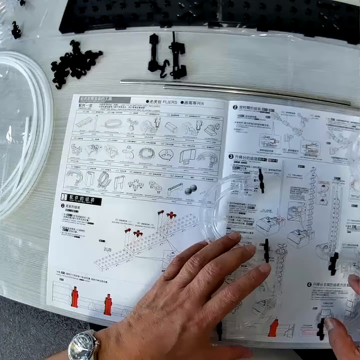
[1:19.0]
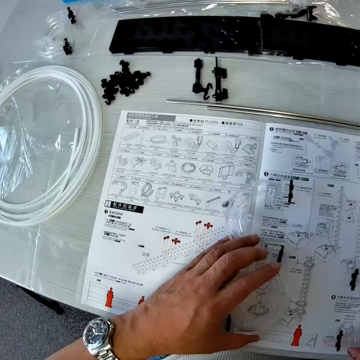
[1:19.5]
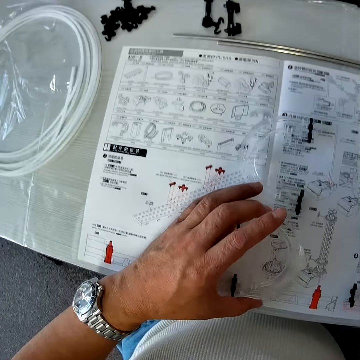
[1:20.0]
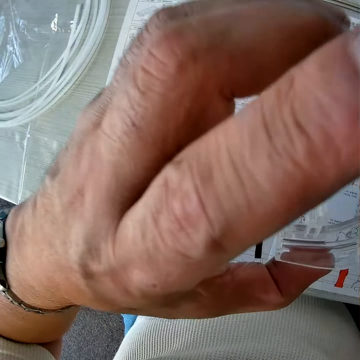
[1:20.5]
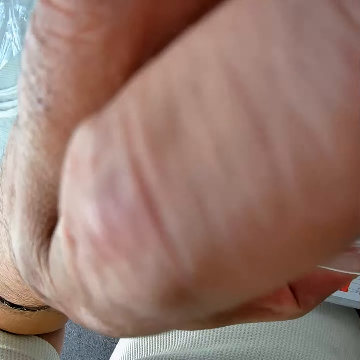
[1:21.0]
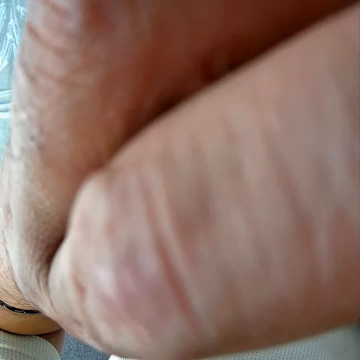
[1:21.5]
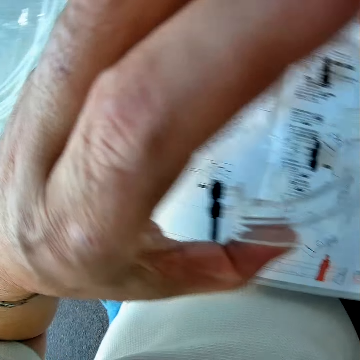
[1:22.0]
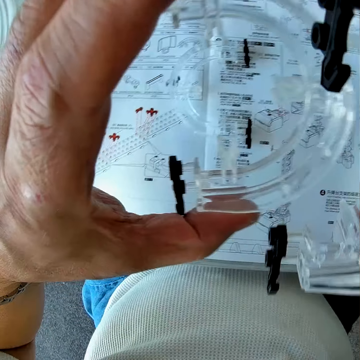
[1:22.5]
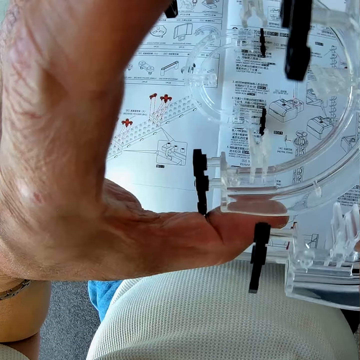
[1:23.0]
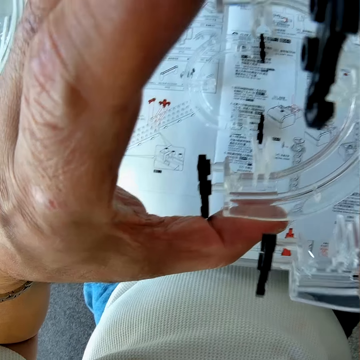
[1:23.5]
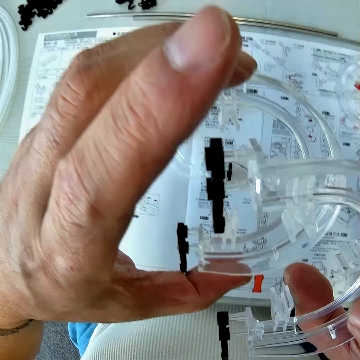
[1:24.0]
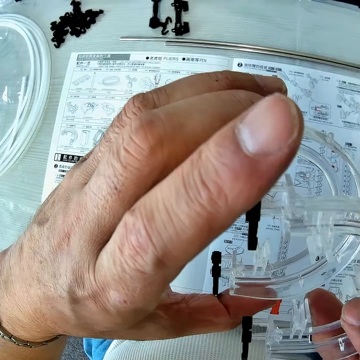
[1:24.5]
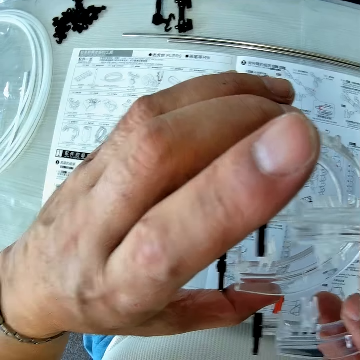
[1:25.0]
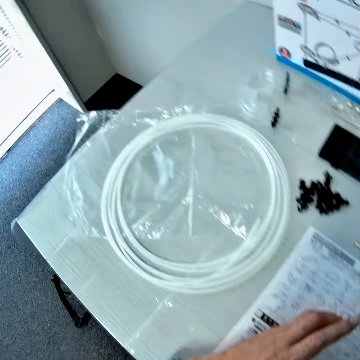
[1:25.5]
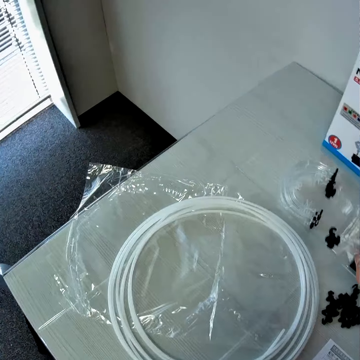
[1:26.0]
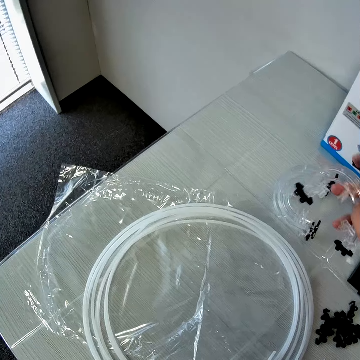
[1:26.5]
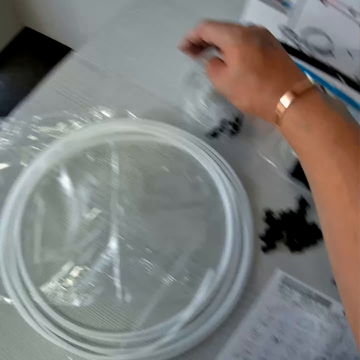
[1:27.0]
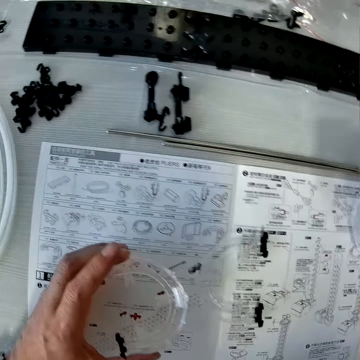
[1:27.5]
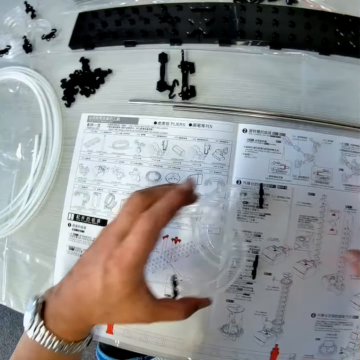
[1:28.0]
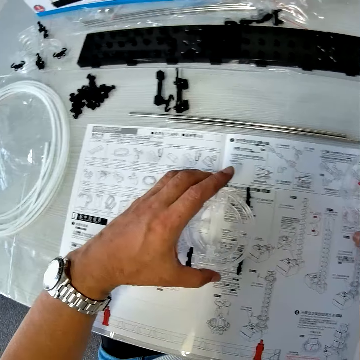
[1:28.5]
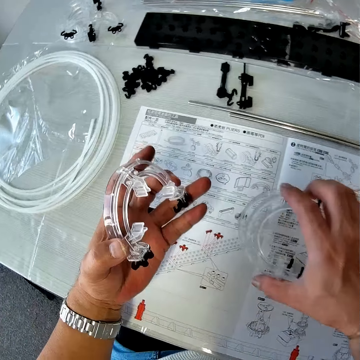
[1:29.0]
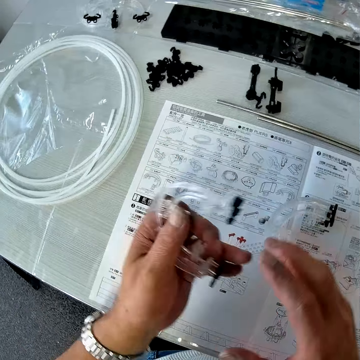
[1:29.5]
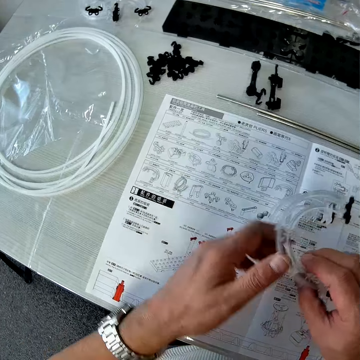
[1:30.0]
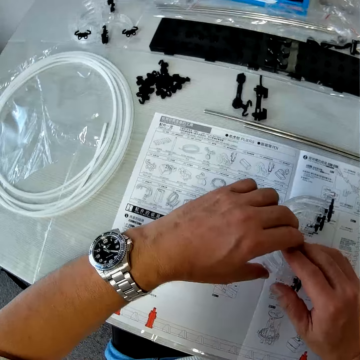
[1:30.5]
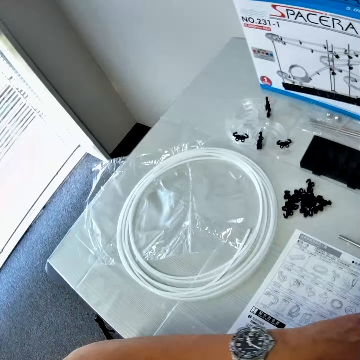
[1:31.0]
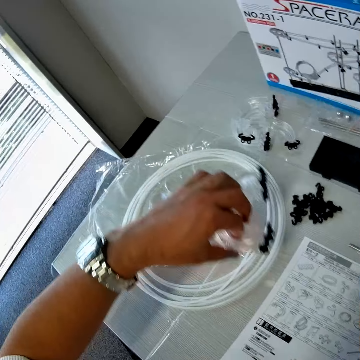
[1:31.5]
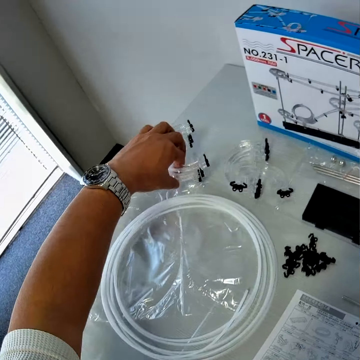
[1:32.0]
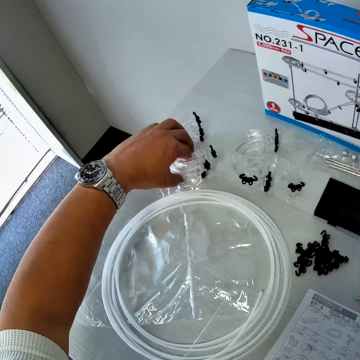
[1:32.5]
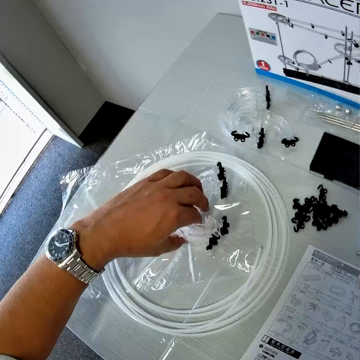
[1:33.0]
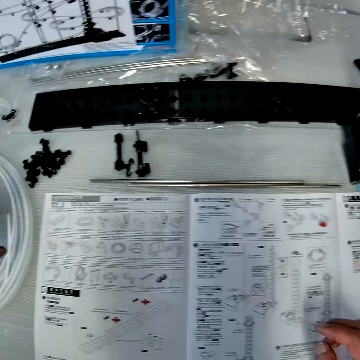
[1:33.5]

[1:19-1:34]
The camera wearer lifts pieces of the mechanical model with his hands. He drops a piece of the mechanical model on the table with his right hand. He looks around the table. He sets pieces of the mechanical model on the mechanical model chart. He lifts corner part A. He puts corner part A down. He puts corner part A together. He puts corner part A down. He carries the pieces of the mechanical model from the mechanical model chart with his left hand. He drops the pieces of the mechanical model on the pack of wire on the table with his left hand. He moves corner part A to the top of a polythene bag.

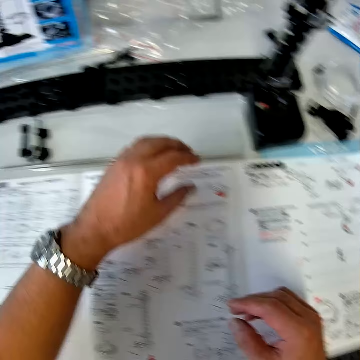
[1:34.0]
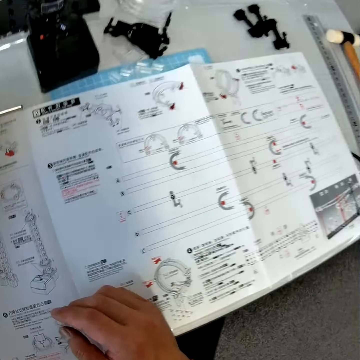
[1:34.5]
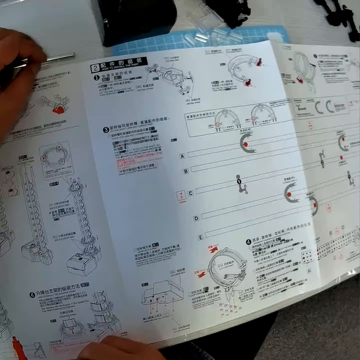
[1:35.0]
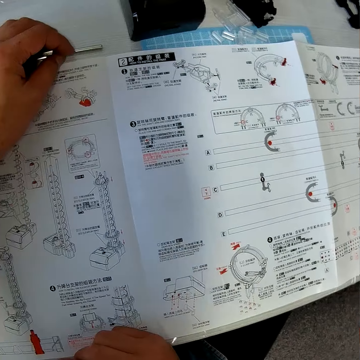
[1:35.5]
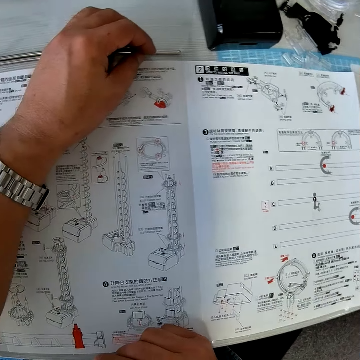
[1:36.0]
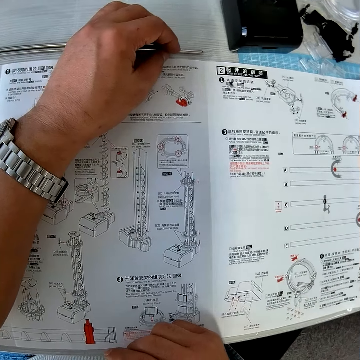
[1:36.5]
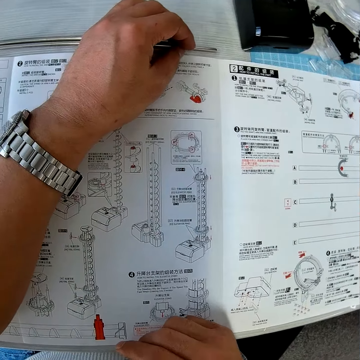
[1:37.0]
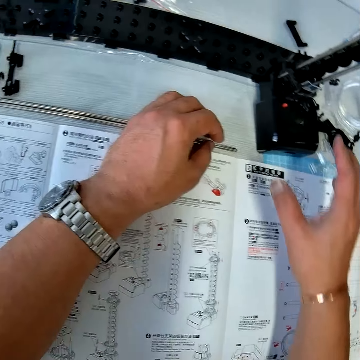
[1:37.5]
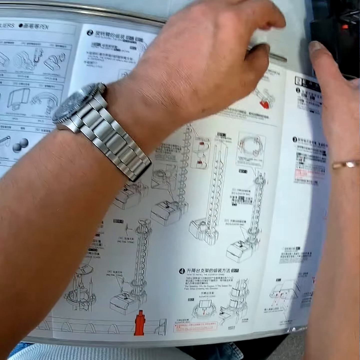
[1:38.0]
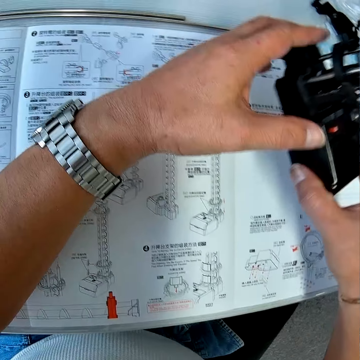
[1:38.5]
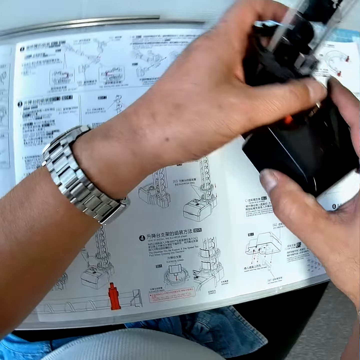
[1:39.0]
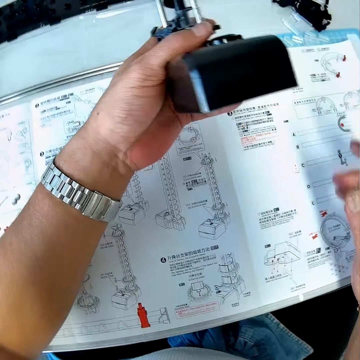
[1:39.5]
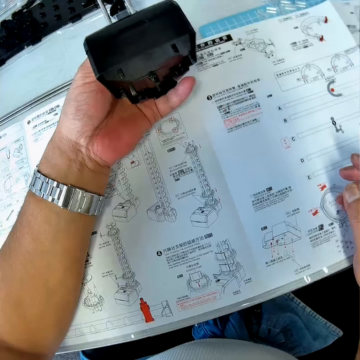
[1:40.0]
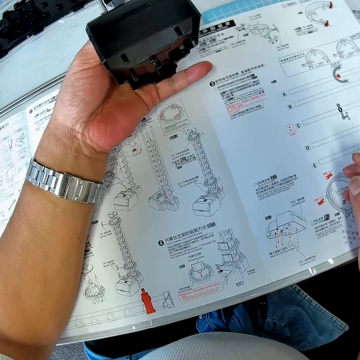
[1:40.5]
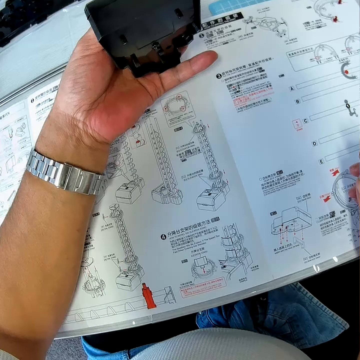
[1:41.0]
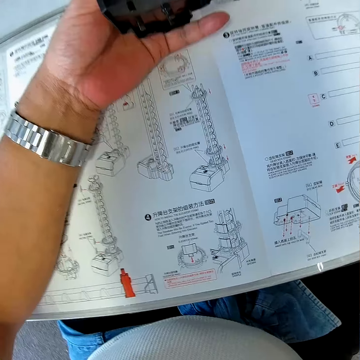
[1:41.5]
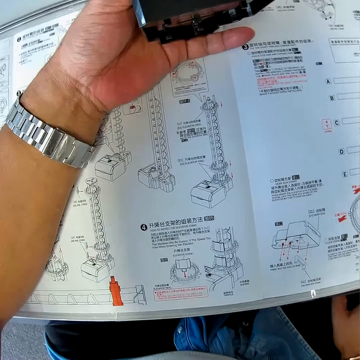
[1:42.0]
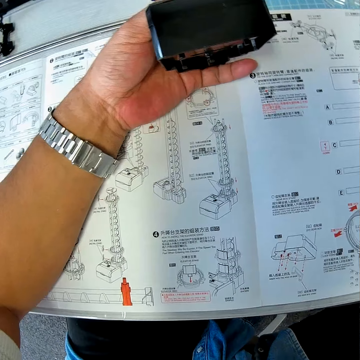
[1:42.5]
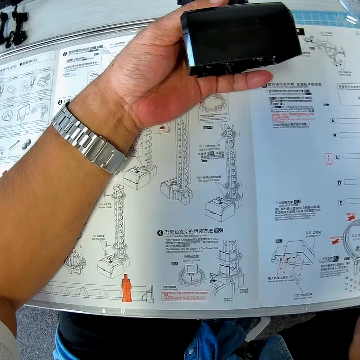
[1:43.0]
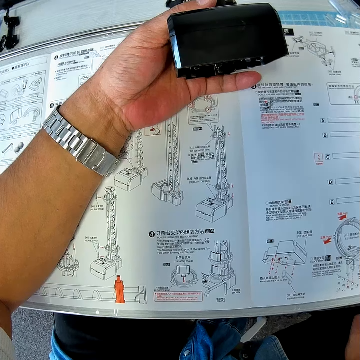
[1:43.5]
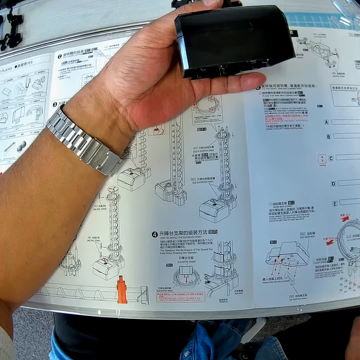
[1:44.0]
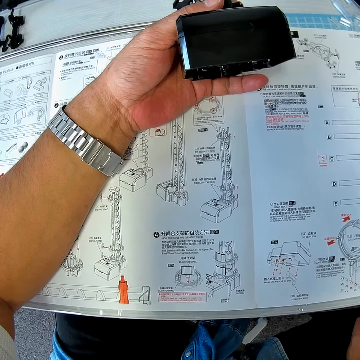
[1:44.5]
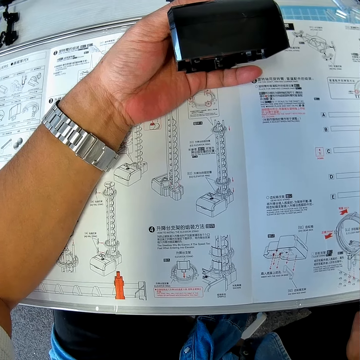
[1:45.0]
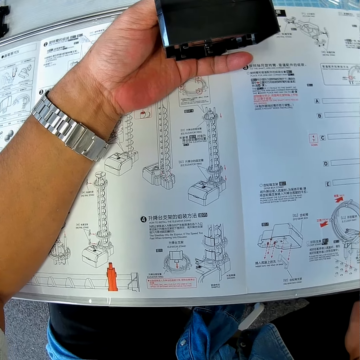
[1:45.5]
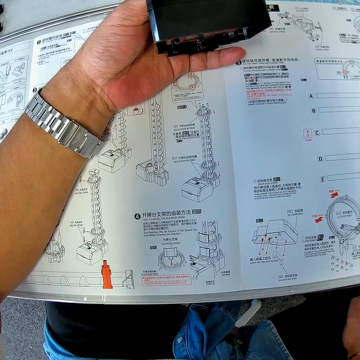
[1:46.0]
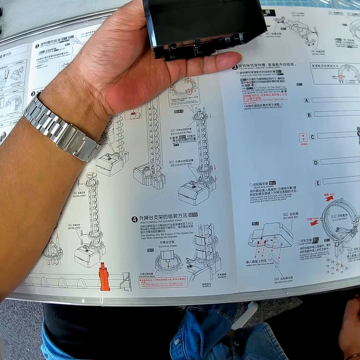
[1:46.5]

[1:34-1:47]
The camera wearer moves a hand. He reads the manual. He places his hands on the mechanical model chart. He carries a piece of the mechanical model, a gear box, from the table with his right hand. He passes the piece from his right hand to his left hand. He reads the manual.

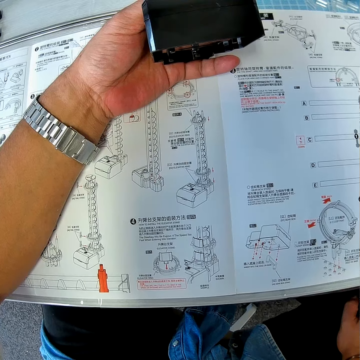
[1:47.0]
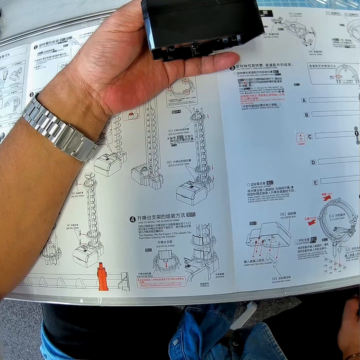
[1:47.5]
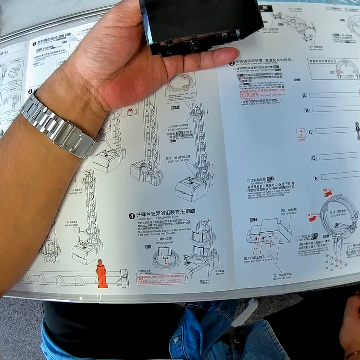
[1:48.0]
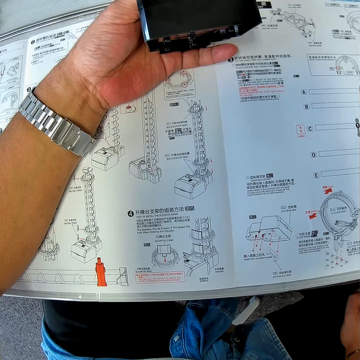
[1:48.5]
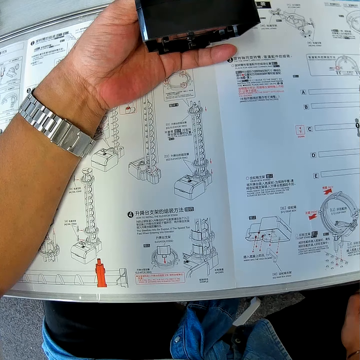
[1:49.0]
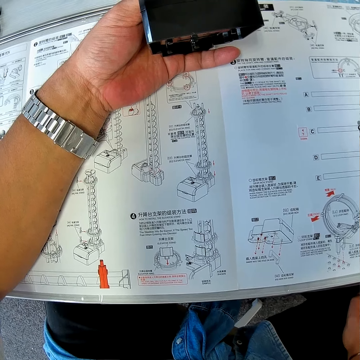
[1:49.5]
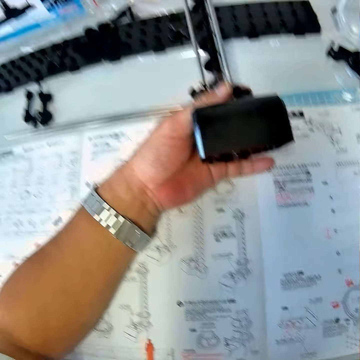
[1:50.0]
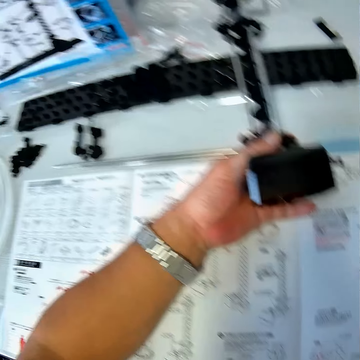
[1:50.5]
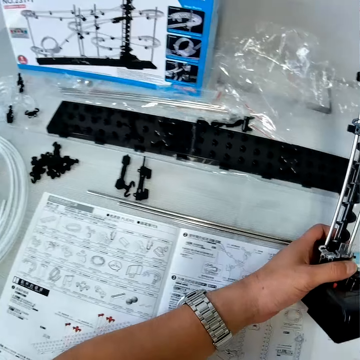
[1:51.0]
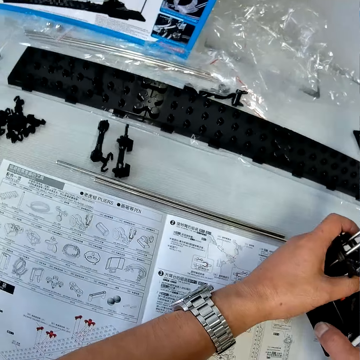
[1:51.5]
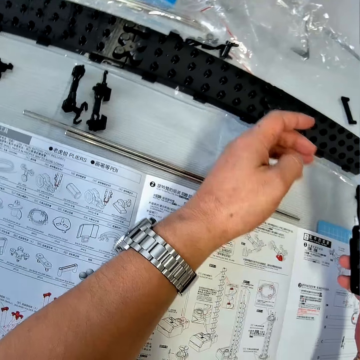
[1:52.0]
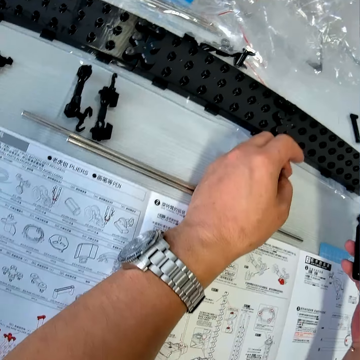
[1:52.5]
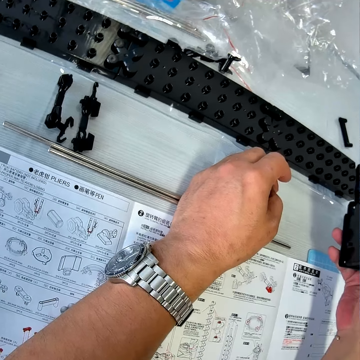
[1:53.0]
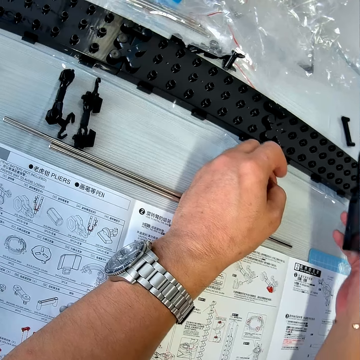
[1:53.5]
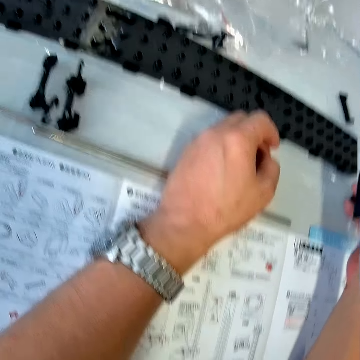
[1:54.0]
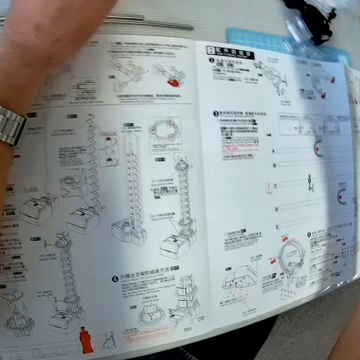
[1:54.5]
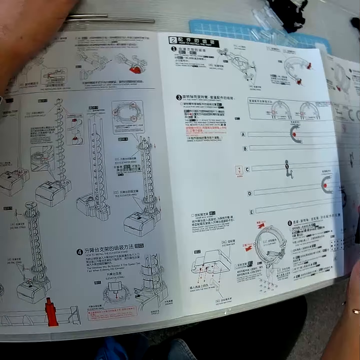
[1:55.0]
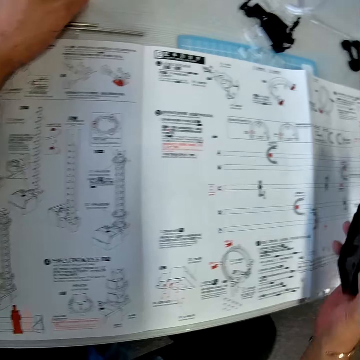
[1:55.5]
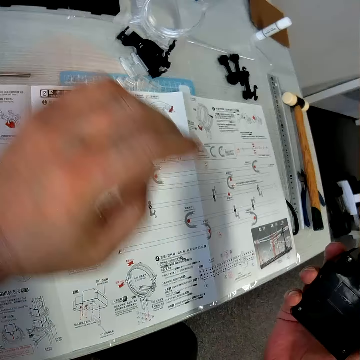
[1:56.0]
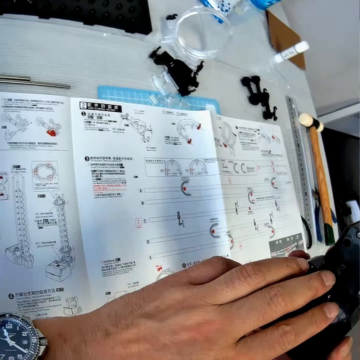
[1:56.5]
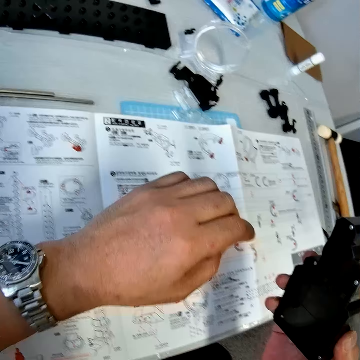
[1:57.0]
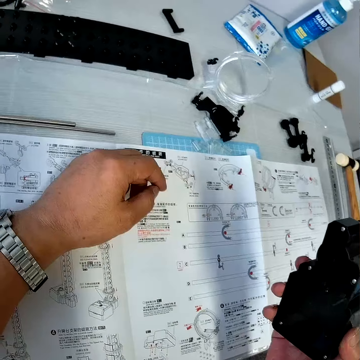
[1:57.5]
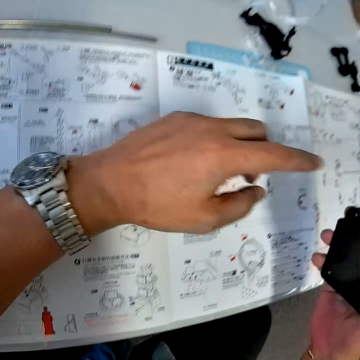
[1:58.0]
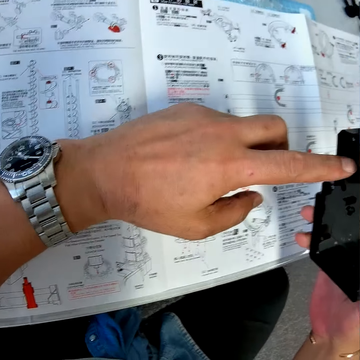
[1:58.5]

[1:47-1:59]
The camera wearer passes the piece or assembled part from his left hand to his right hand. He reads the manual. He touches the piece of a mechanical model with his left hand. He holds the assembled part.
